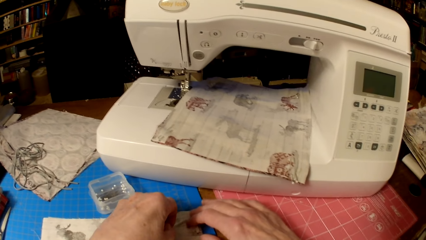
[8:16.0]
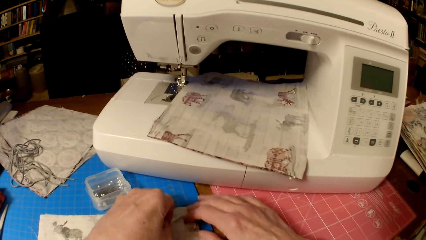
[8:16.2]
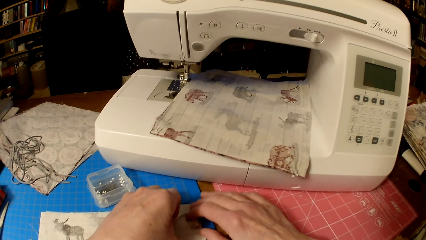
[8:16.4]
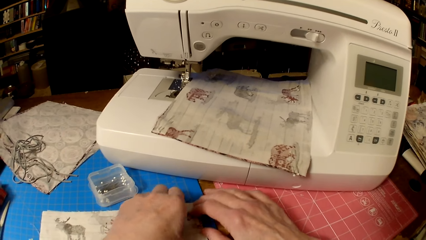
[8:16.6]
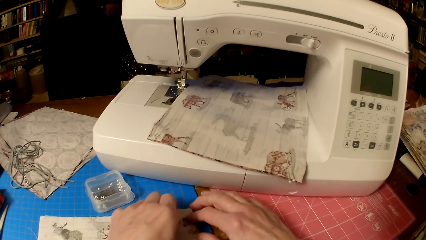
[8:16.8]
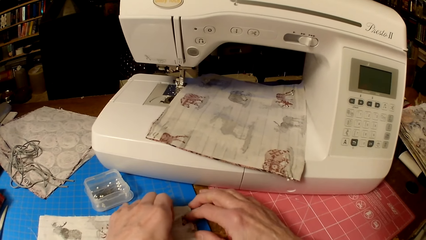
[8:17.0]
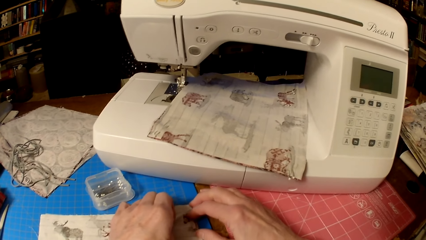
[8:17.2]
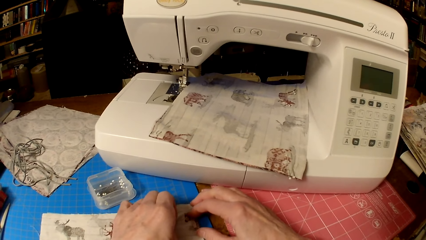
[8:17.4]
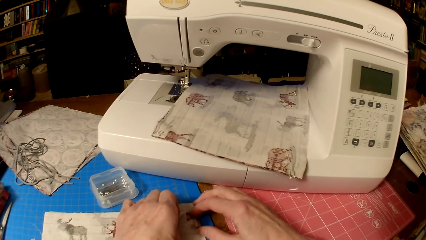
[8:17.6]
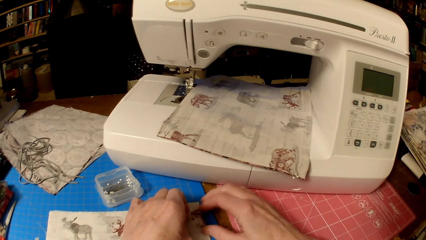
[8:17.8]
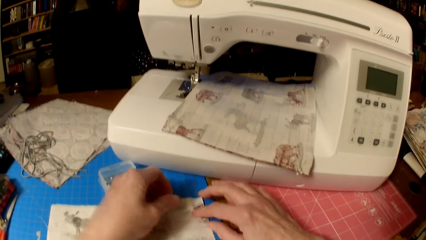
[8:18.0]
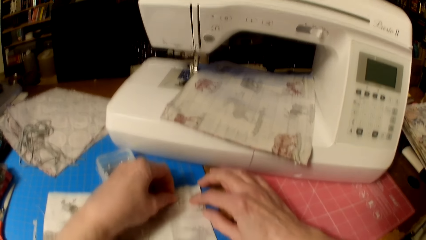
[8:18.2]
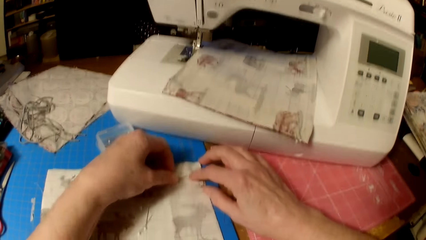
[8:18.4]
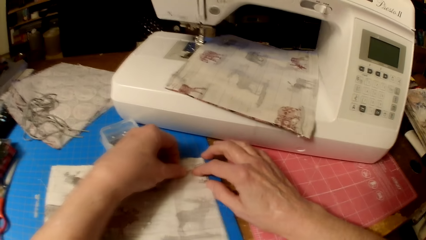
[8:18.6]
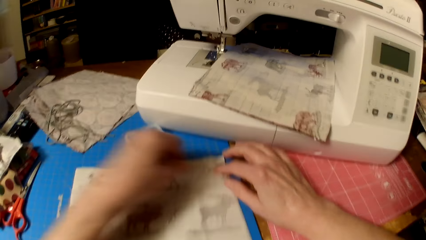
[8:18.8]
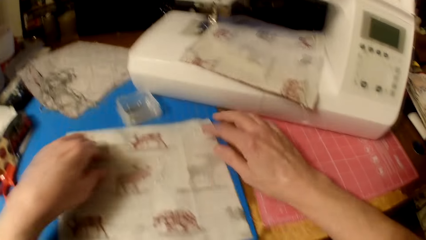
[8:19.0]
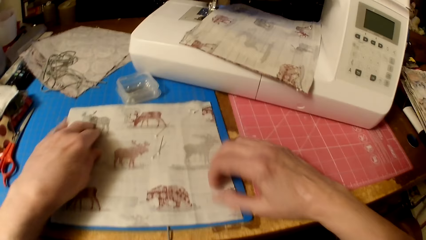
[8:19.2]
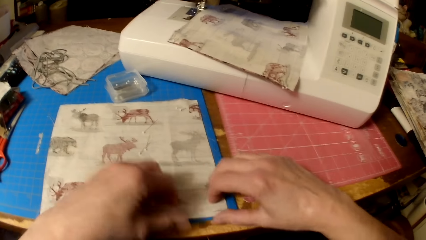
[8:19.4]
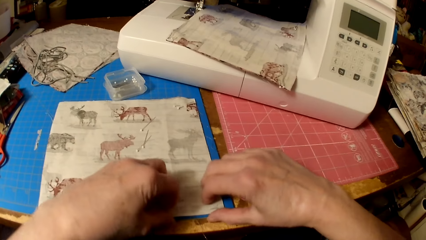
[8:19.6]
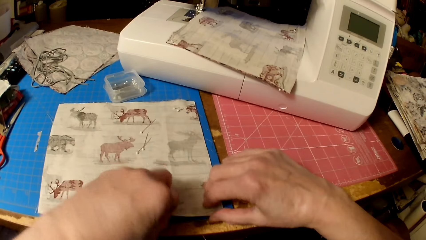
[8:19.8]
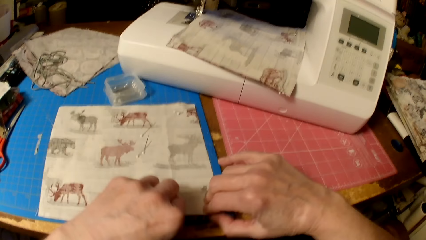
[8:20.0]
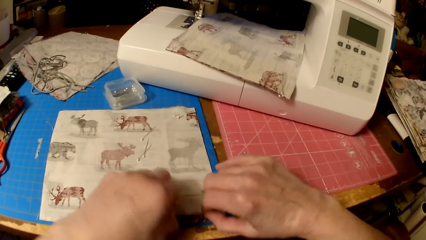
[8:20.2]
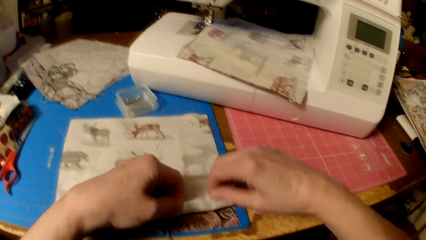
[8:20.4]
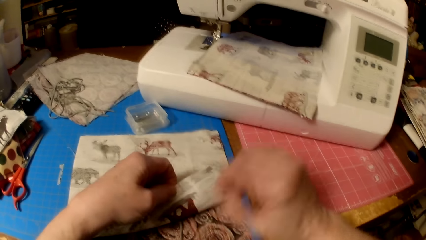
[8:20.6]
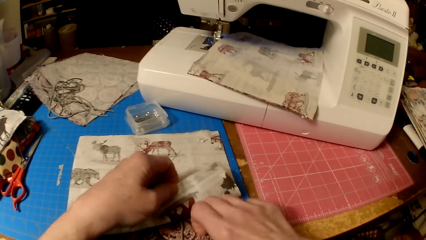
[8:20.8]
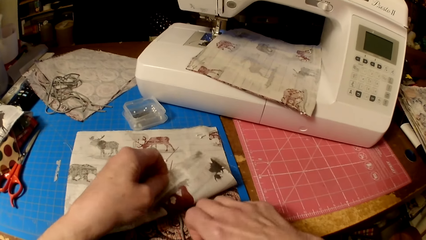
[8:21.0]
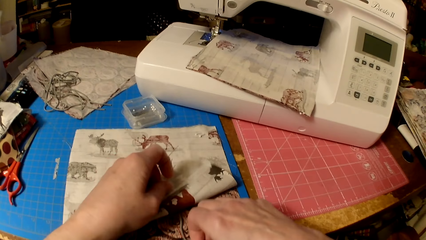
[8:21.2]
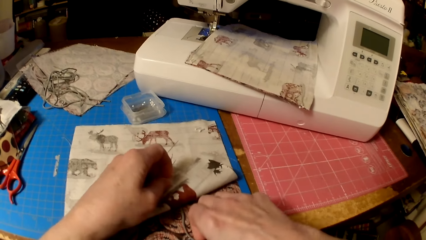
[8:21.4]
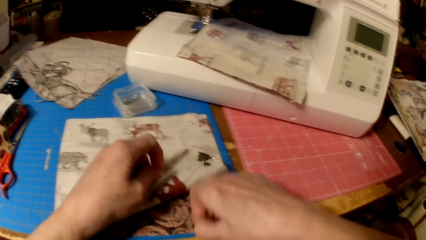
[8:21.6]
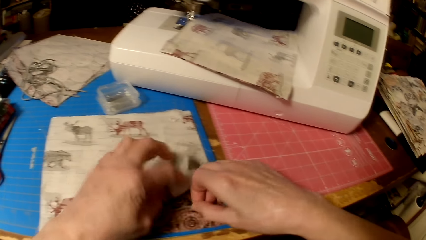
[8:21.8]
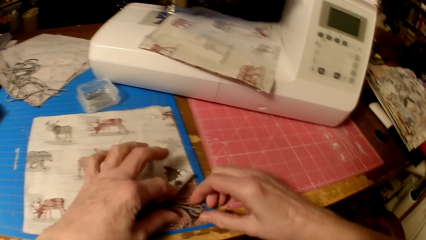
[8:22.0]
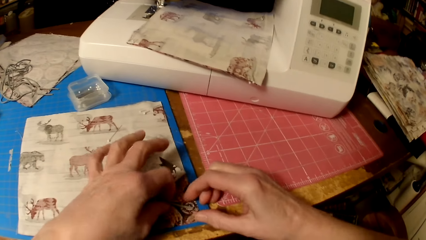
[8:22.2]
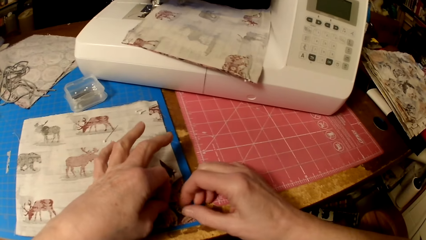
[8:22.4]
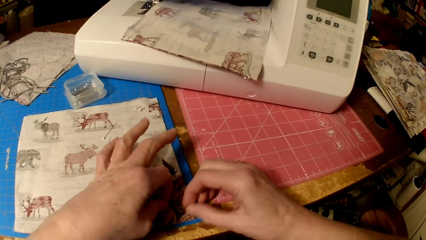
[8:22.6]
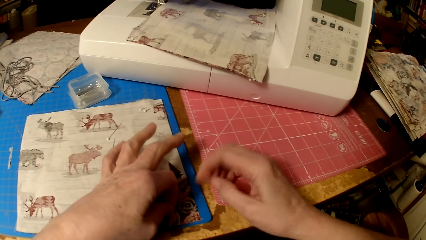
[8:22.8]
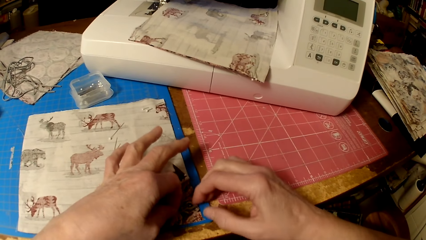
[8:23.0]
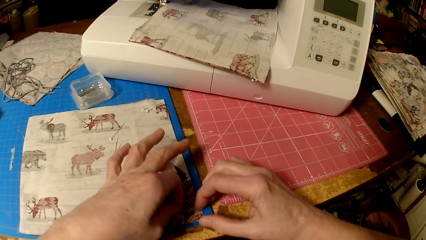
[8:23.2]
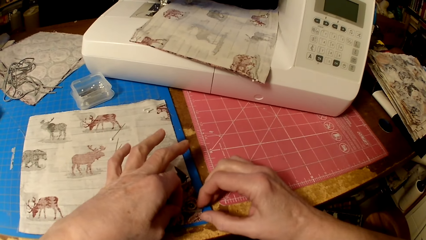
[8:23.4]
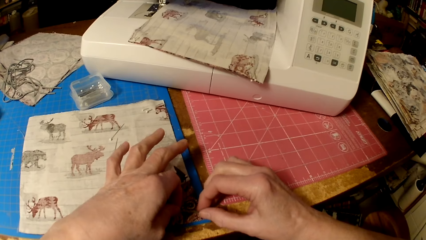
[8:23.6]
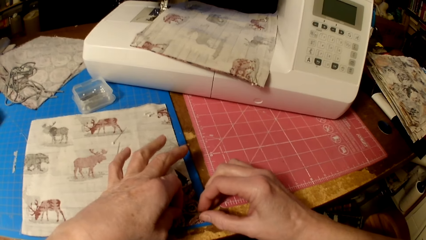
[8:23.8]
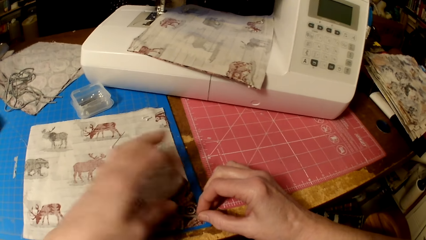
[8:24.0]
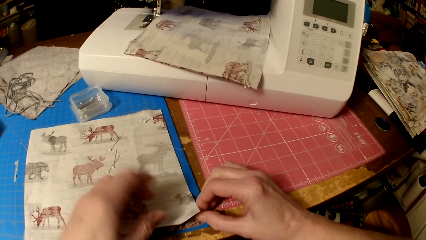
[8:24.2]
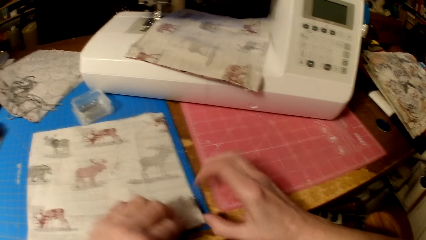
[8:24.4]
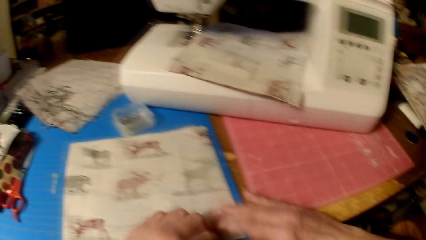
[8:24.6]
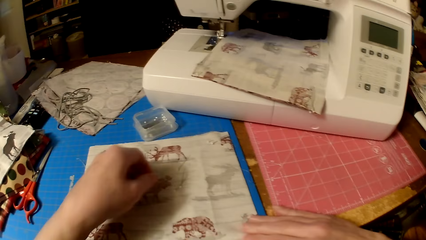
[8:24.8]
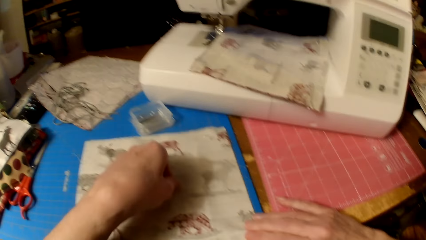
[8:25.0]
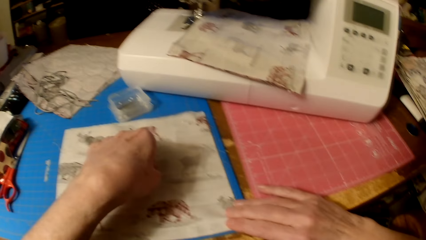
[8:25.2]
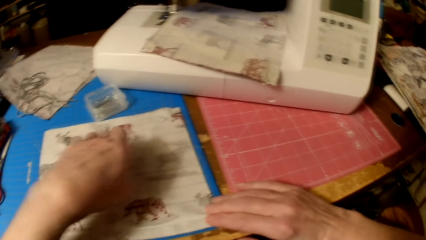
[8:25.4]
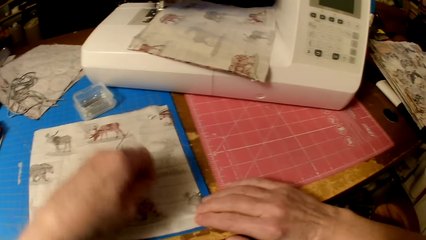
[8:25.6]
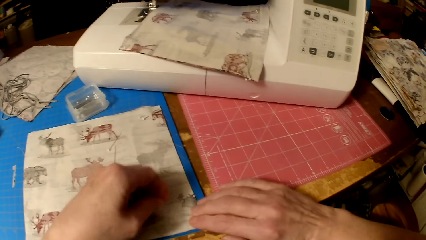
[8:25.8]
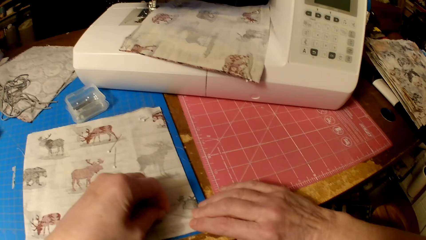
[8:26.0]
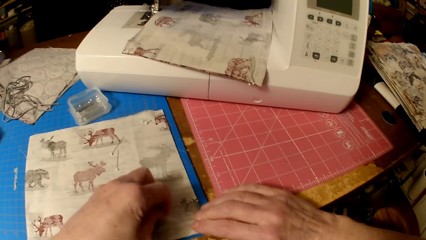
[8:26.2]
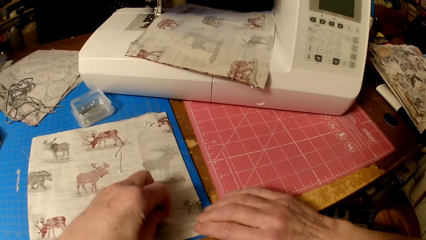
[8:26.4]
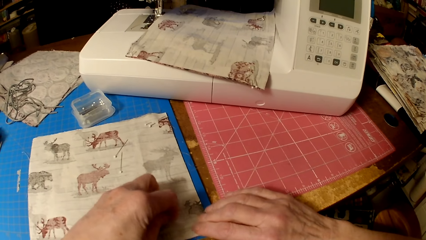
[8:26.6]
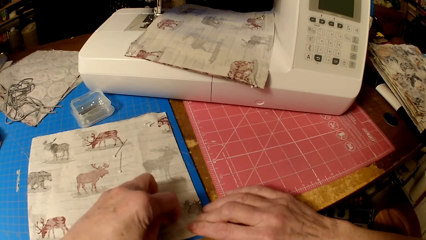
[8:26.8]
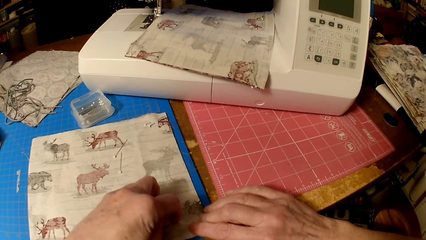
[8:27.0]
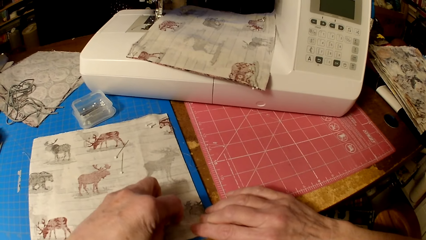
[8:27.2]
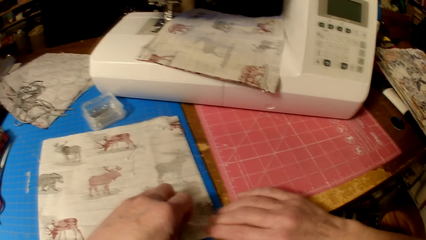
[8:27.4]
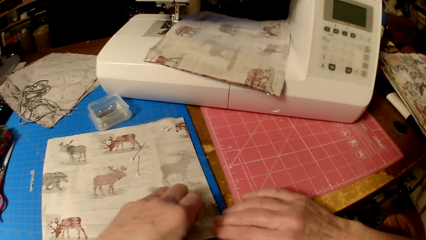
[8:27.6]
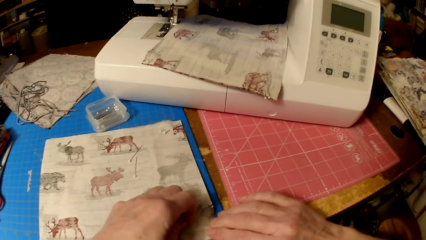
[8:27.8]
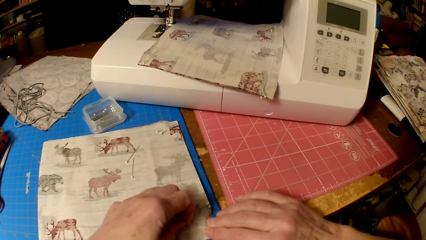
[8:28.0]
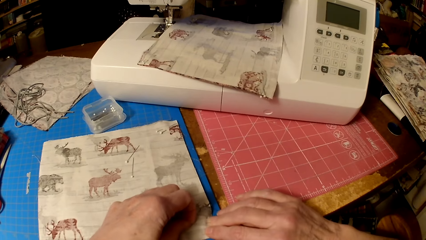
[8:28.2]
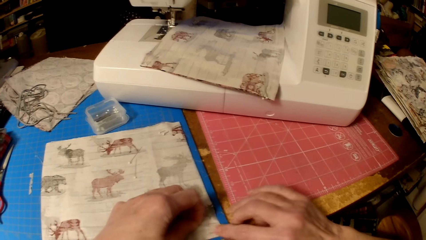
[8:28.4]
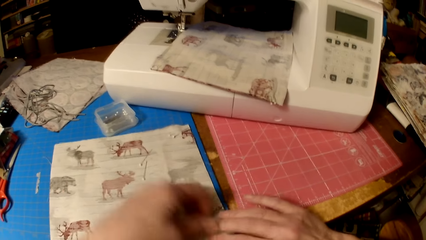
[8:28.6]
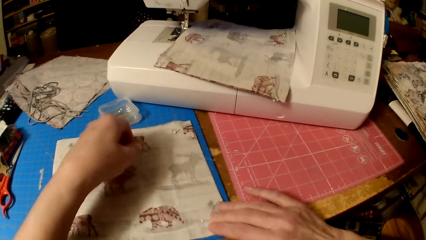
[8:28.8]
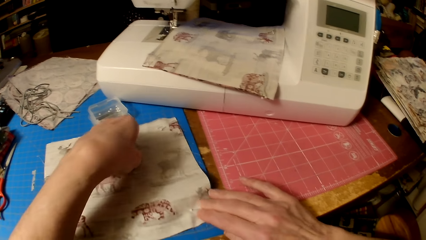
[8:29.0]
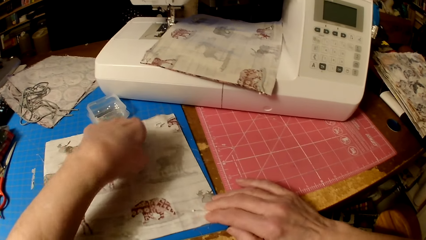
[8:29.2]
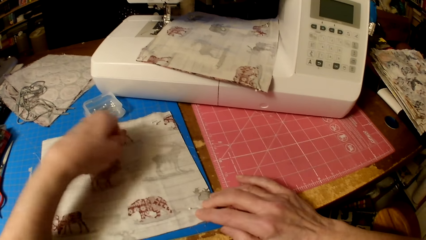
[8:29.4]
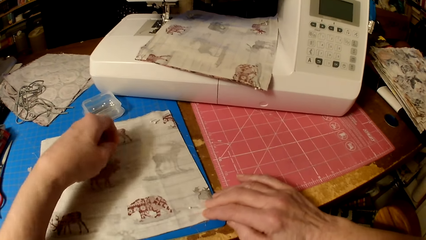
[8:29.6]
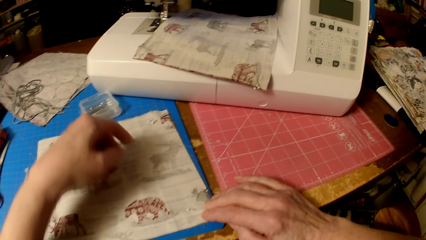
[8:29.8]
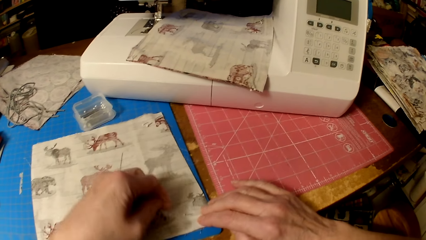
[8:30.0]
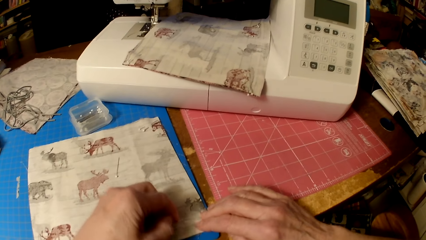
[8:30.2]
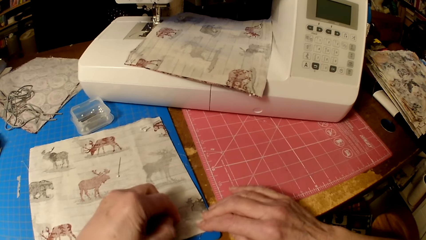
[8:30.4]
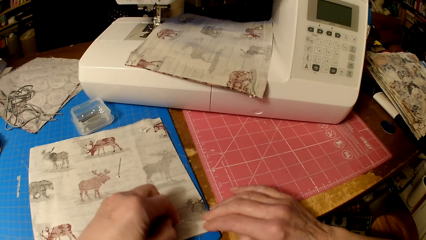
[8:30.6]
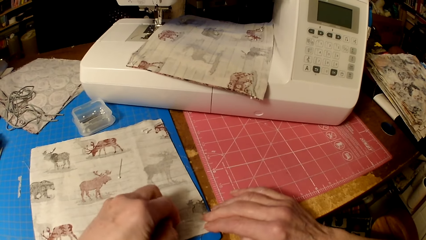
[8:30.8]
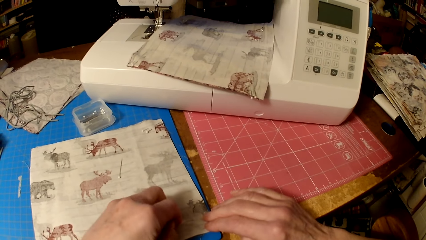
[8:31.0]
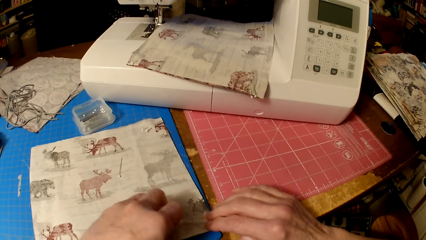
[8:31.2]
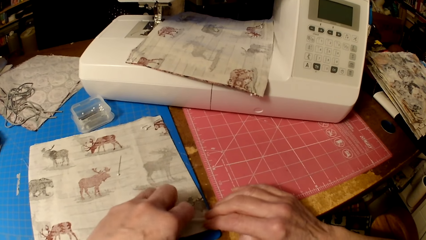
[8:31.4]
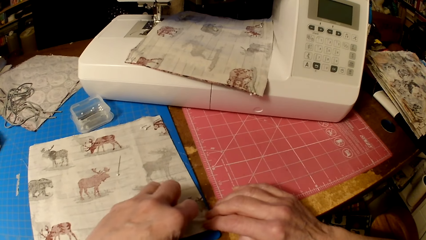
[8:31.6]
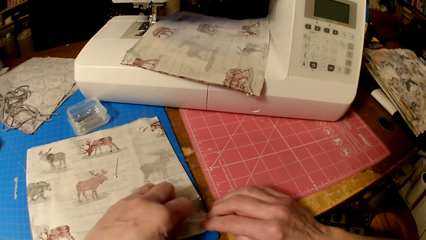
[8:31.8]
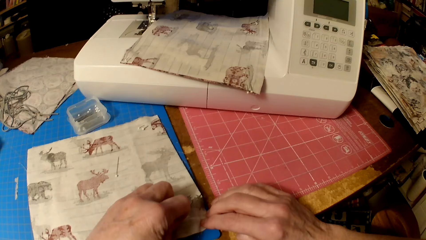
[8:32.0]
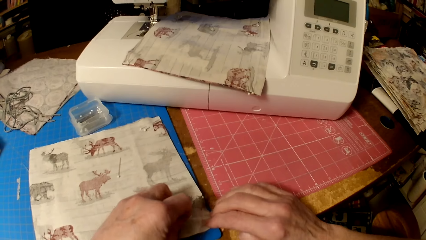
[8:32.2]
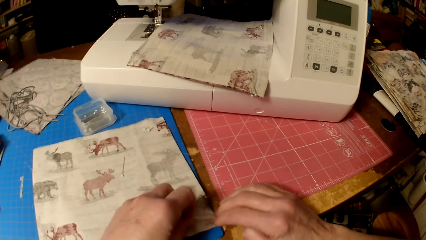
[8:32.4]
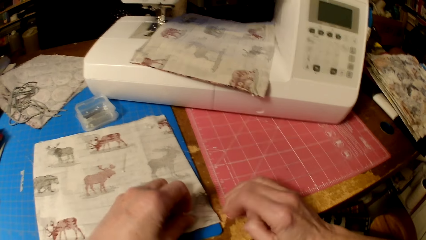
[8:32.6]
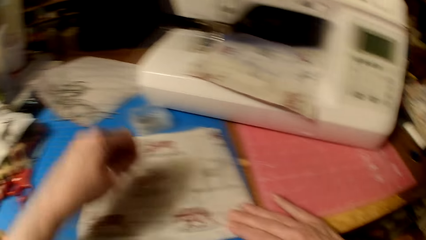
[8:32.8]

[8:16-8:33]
The camera wearer sticks a needle or pin on the cloth. They lift the edge of the piece of cloth. They fix the piece of knitting thread in the cloth. They pick a needle. They put pins on the pieces of cloth. They pick a needle. They stick the needle on the cloth.
